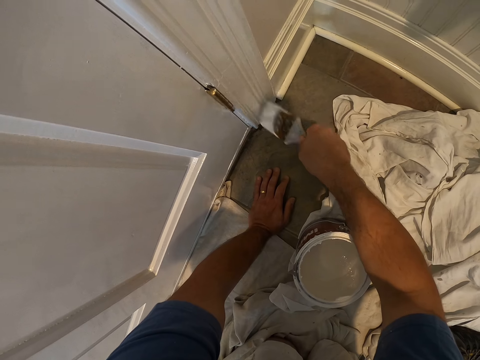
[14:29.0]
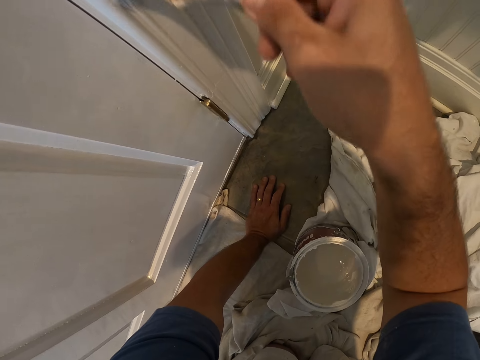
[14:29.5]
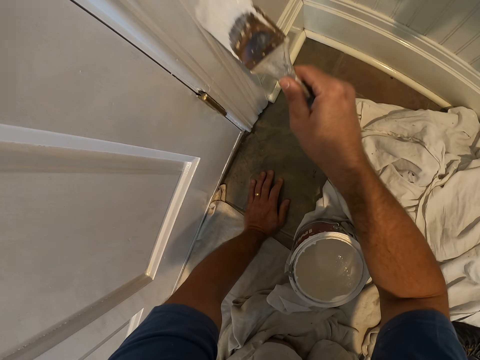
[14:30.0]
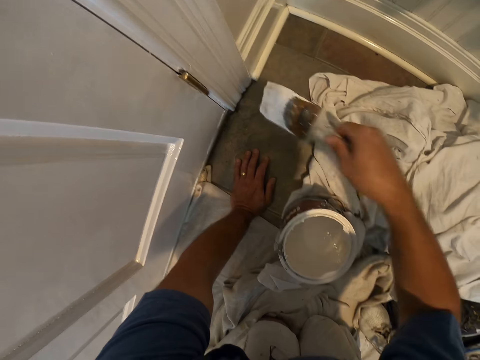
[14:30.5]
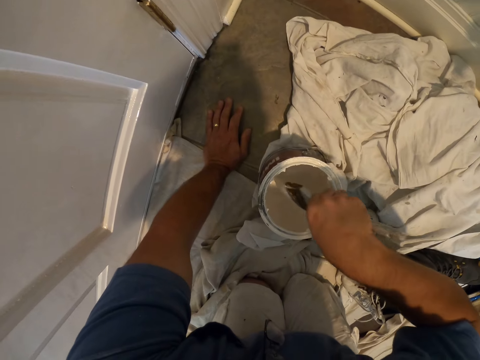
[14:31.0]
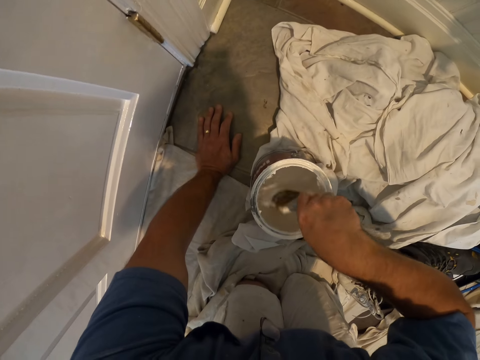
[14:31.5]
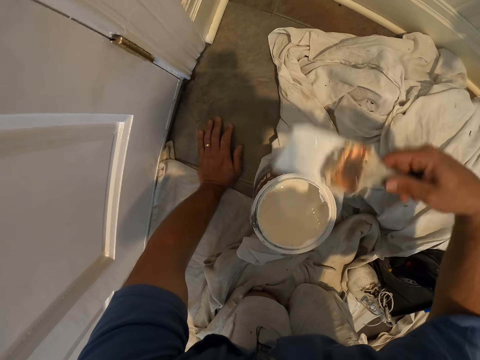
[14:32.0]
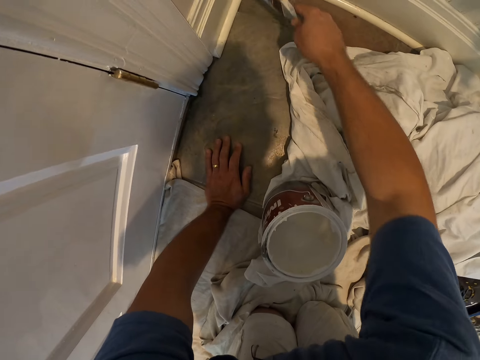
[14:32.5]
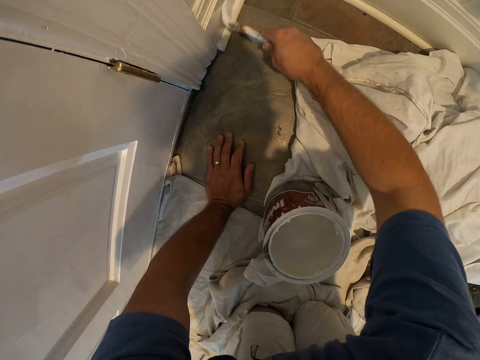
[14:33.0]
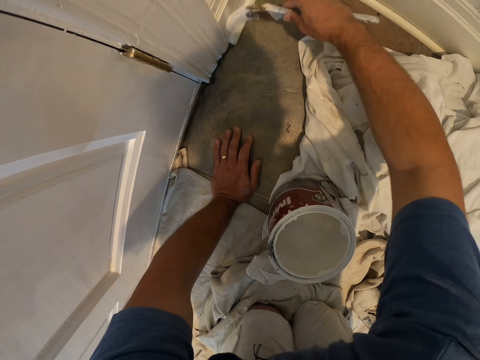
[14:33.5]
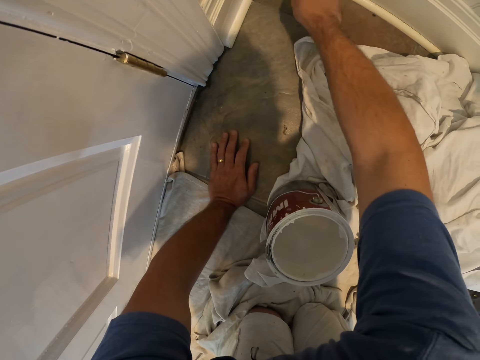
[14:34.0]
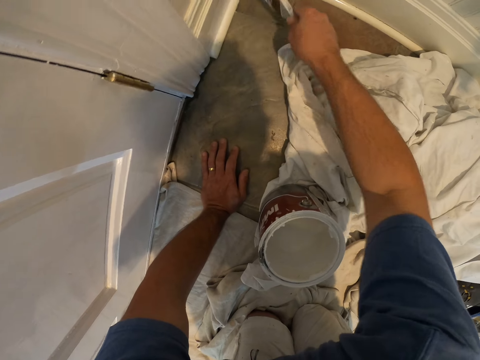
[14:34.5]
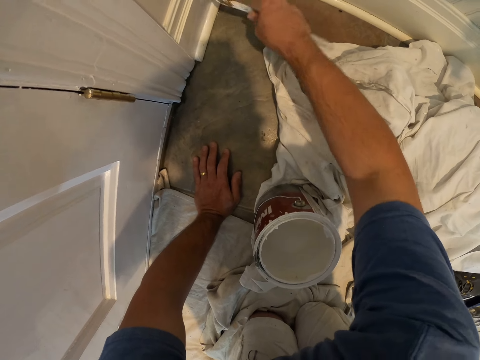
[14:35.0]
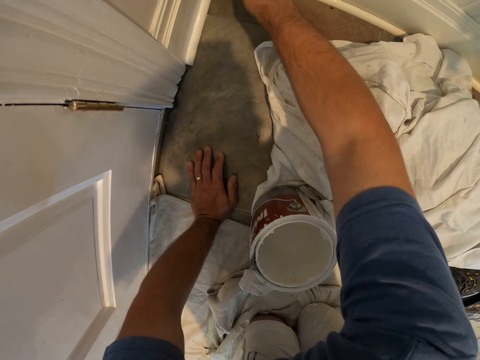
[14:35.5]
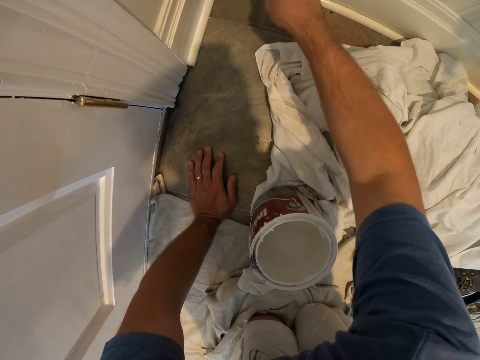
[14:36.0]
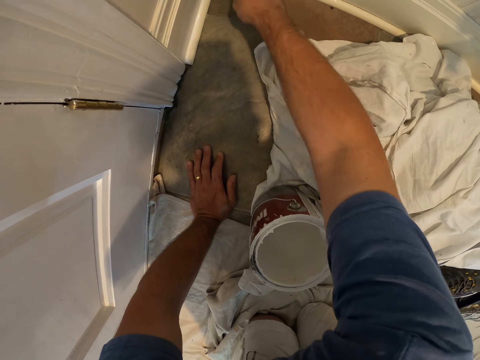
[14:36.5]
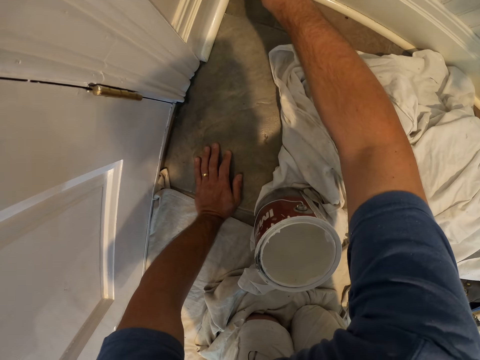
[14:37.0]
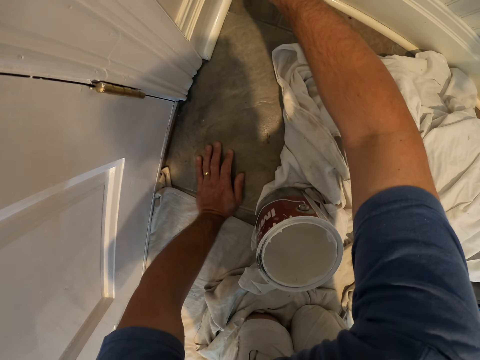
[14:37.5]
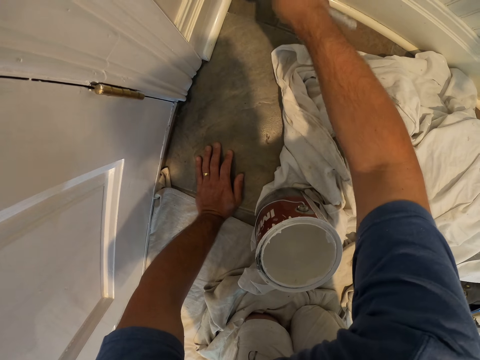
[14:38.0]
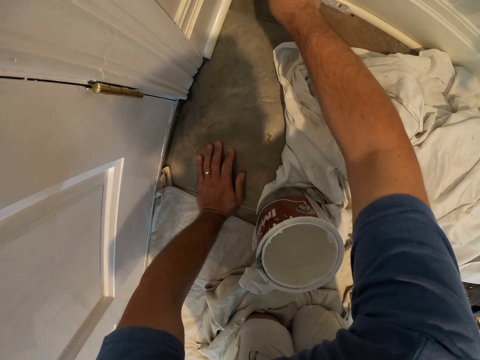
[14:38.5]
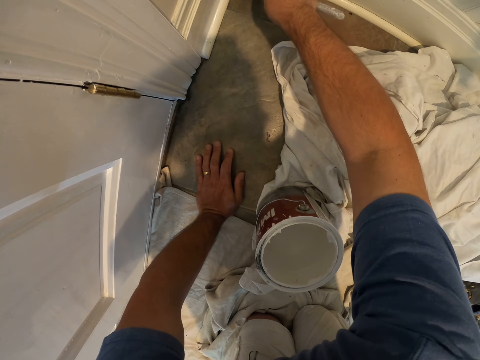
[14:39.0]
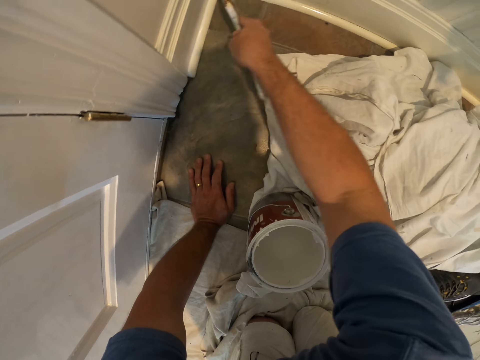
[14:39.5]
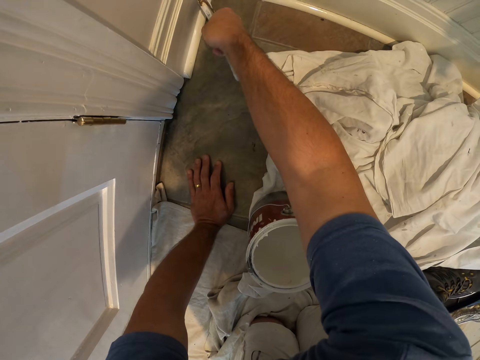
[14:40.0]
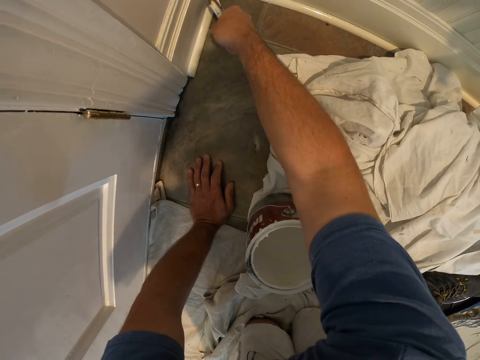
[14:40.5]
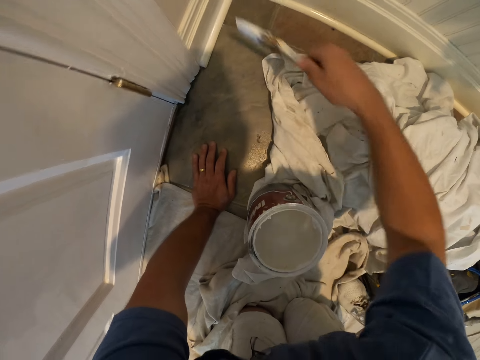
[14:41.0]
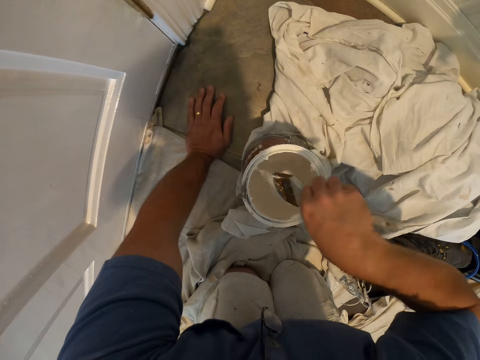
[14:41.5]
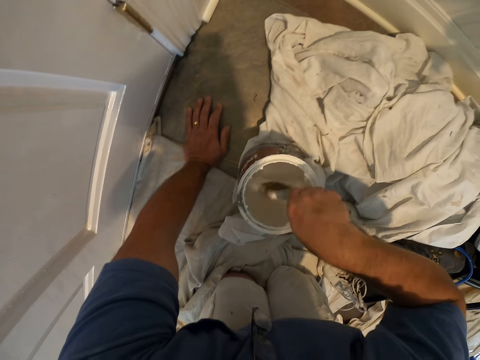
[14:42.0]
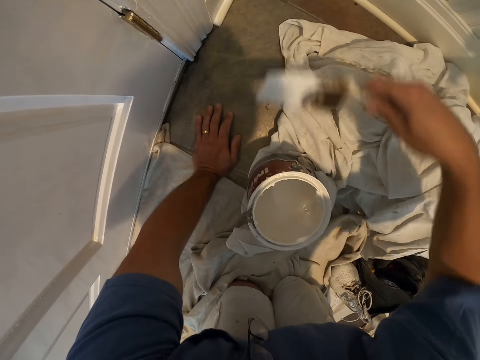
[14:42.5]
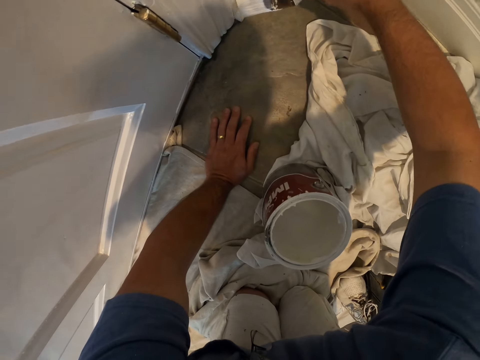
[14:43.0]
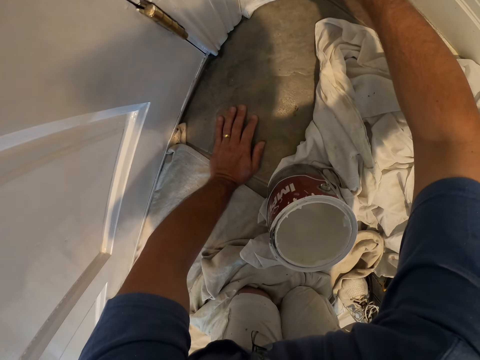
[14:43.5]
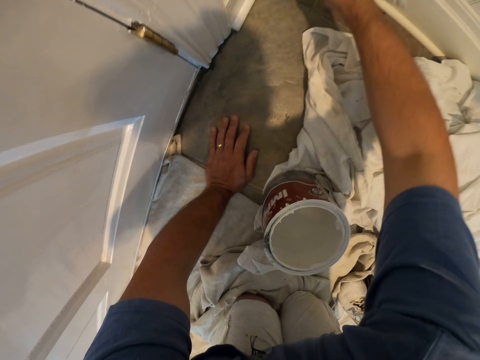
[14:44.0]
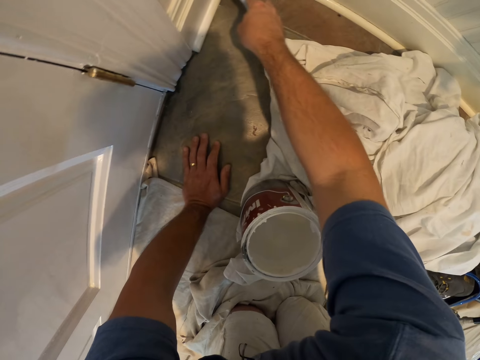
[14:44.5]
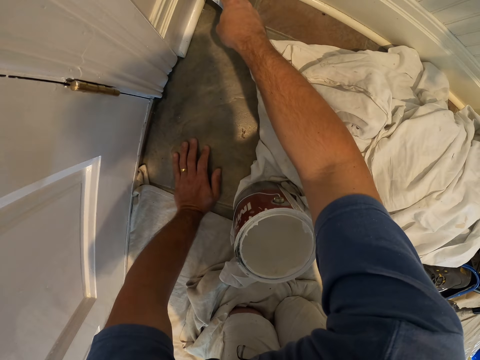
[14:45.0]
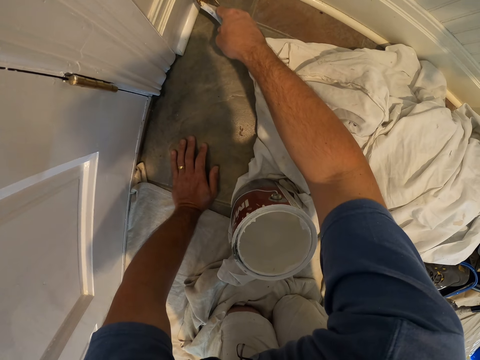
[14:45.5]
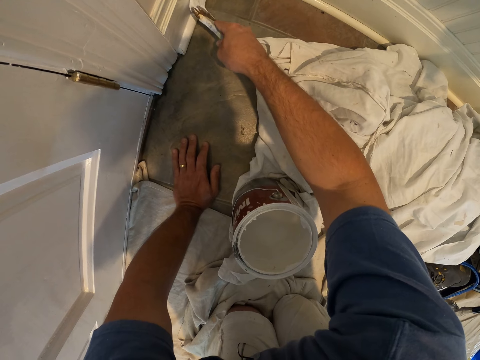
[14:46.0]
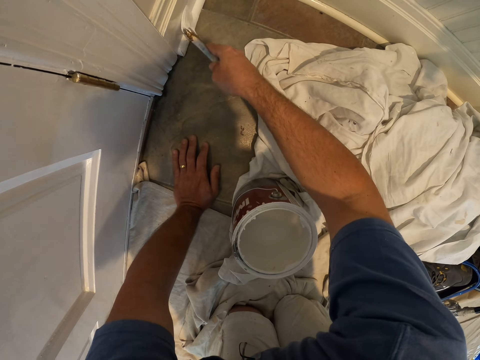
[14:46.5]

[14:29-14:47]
The camera wearer dips the paint brush into the bucket of paint on the floor. They paint the baseboard of a wall by the door frame with the paint brush. They dip the paint brush into the bucket of paint on the floor. They continue painting the baseboard of the wall by the door frame with the paint brush.

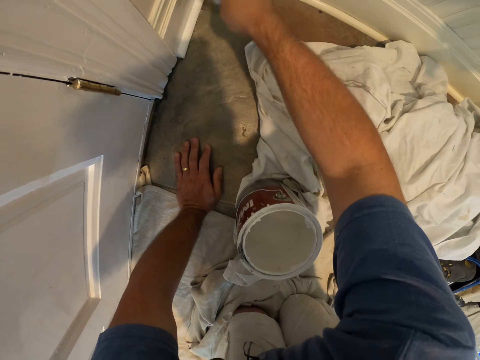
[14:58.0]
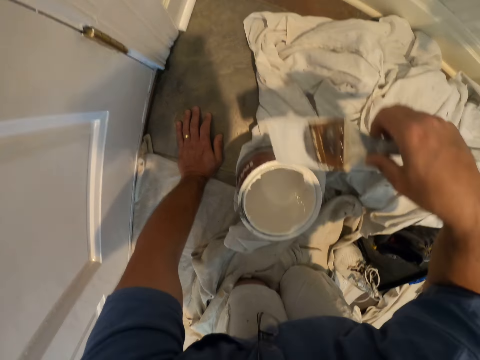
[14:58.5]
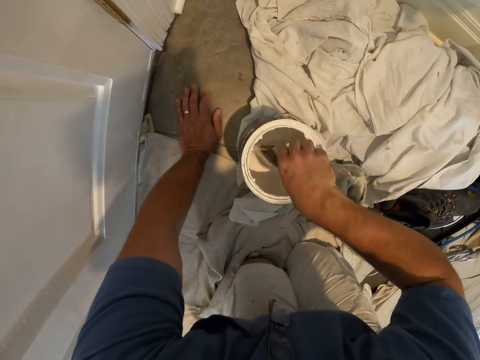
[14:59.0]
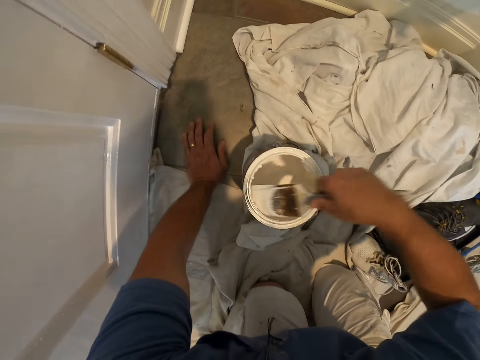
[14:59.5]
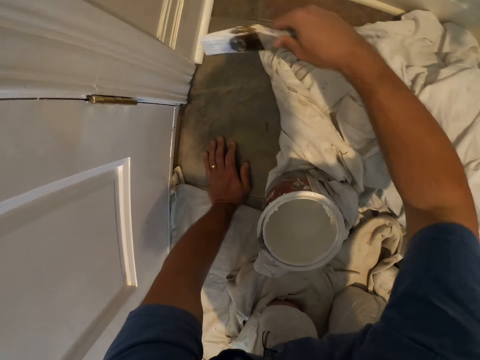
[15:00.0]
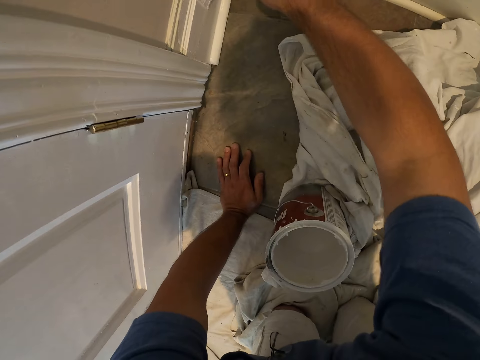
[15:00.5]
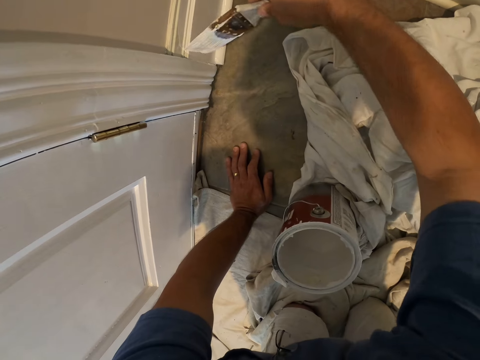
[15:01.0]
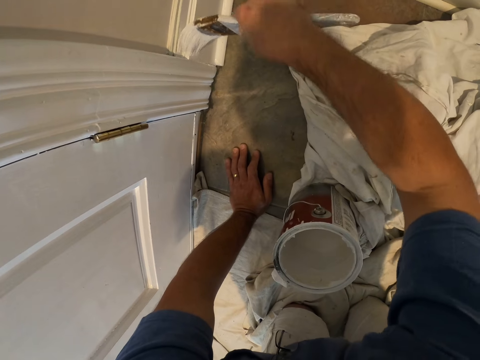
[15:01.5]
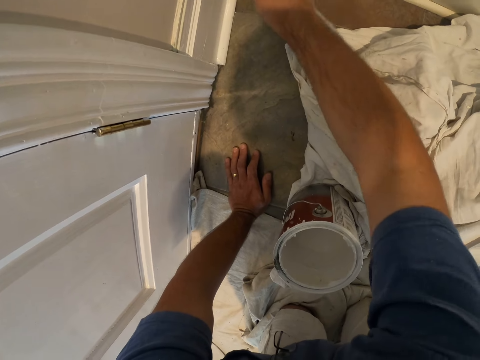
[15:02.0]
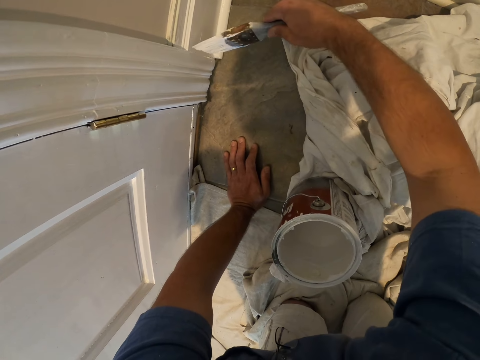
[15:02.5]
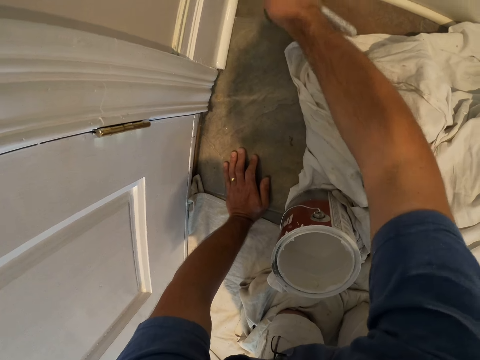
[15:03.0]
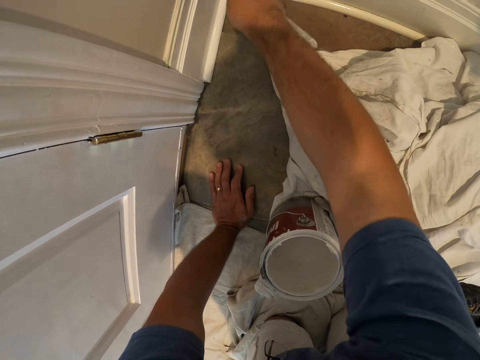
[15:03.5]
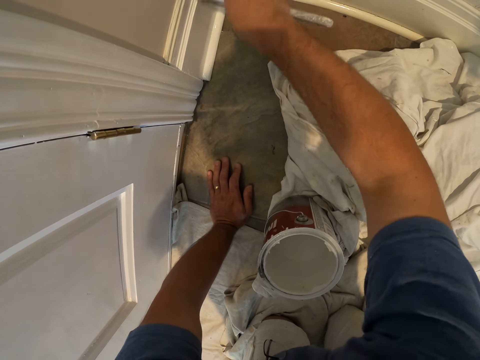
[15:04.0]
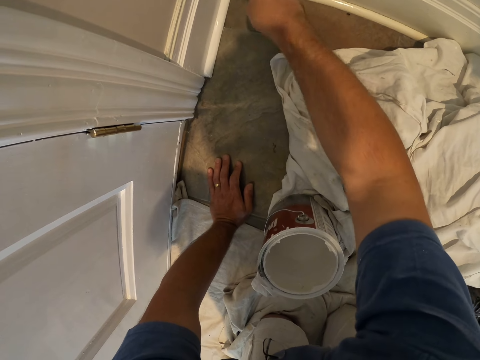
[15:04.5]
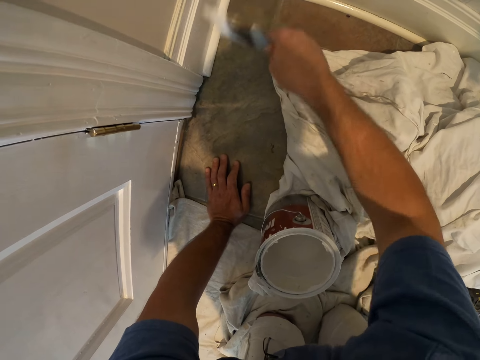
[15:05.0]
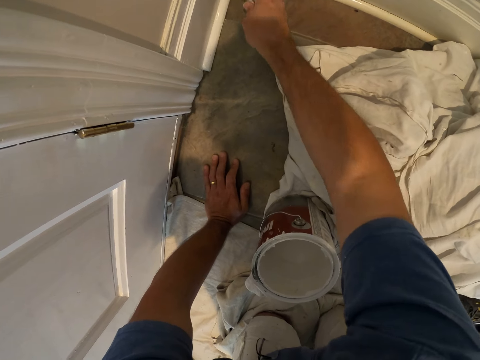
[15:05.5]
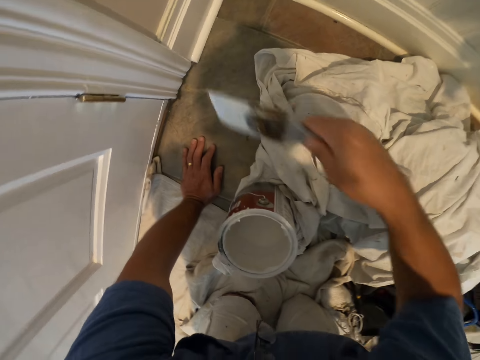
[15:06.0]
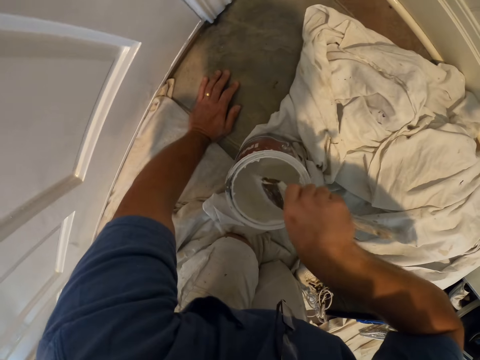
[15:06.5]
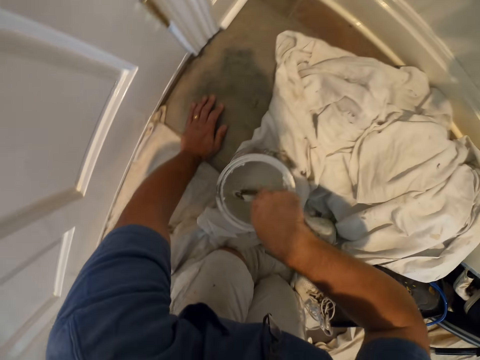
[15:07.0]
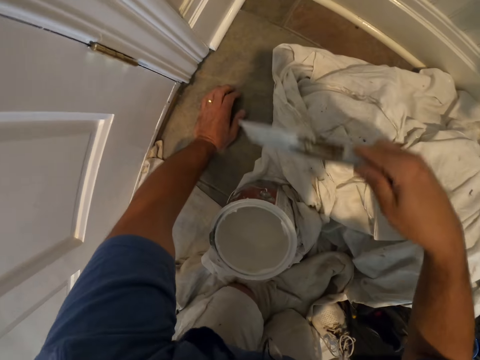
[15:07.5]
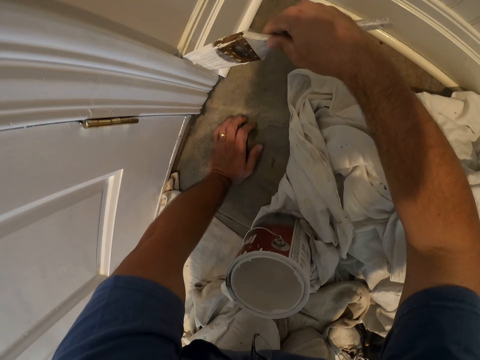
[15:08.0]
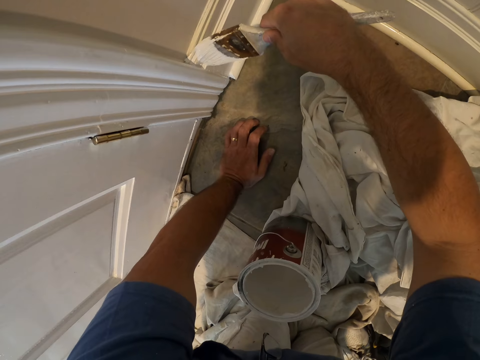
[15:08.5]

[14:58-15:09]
The camera wearer dips the paint brush into the bucket of paint on the floor. They continue painting the baseboard of the wall by the door frame with the paint brush. They dip the paint brush into the bucket of paint on the floor. They continue painting the baseboard of the wall by the door frame with the paint brush.
